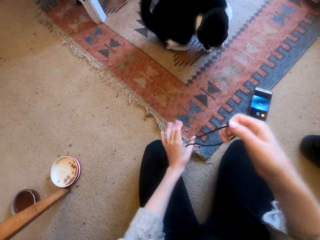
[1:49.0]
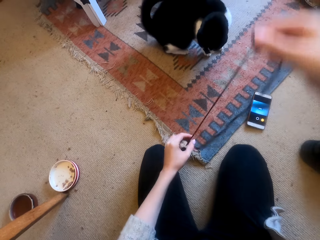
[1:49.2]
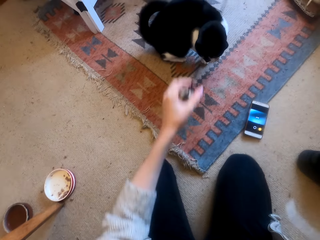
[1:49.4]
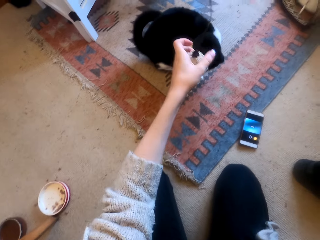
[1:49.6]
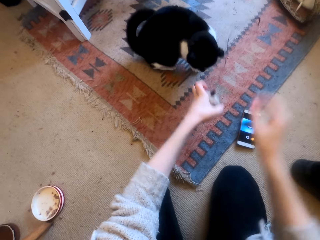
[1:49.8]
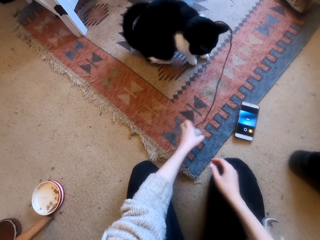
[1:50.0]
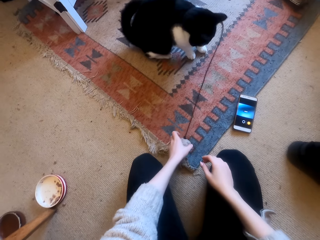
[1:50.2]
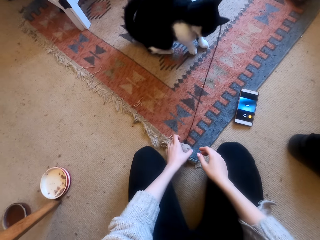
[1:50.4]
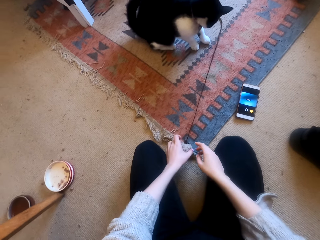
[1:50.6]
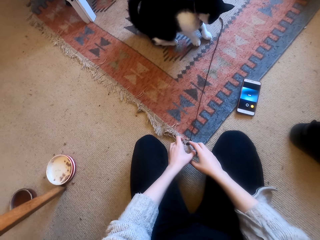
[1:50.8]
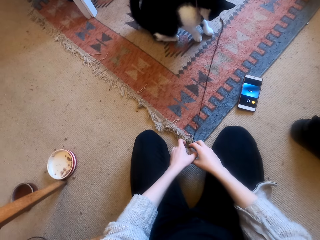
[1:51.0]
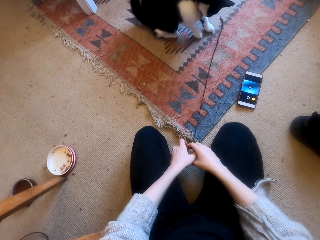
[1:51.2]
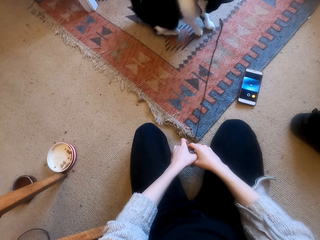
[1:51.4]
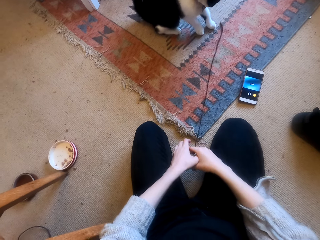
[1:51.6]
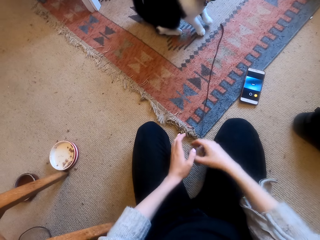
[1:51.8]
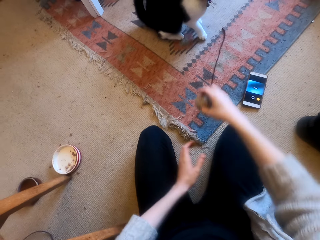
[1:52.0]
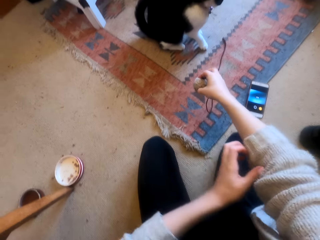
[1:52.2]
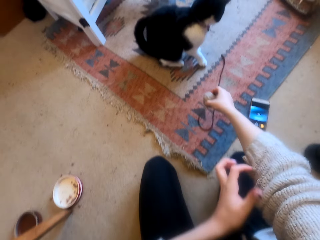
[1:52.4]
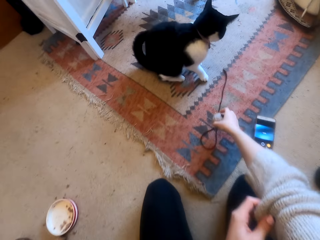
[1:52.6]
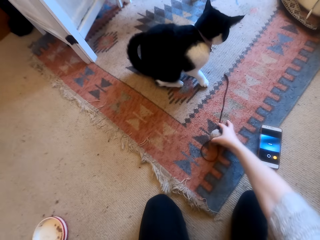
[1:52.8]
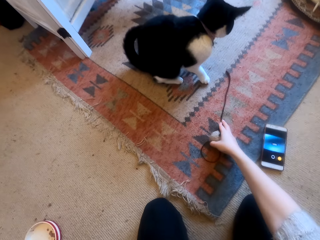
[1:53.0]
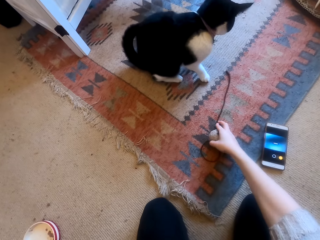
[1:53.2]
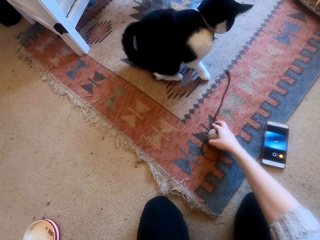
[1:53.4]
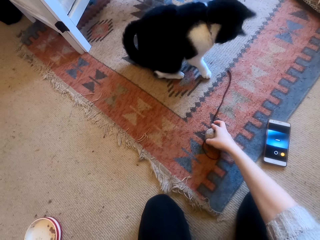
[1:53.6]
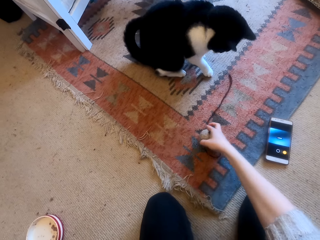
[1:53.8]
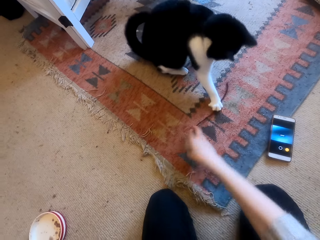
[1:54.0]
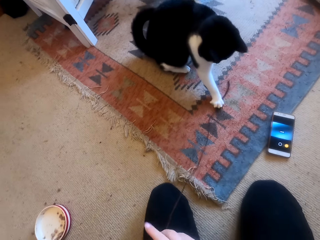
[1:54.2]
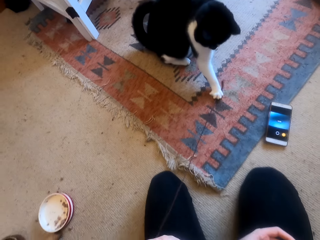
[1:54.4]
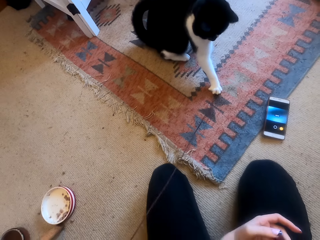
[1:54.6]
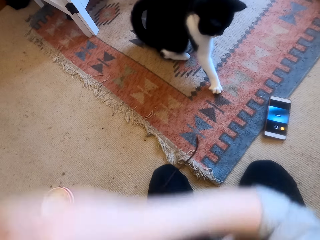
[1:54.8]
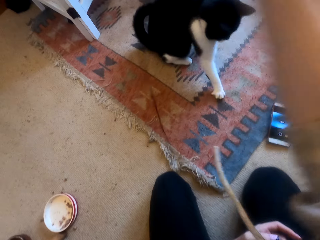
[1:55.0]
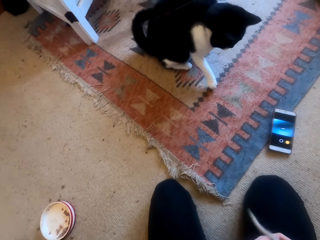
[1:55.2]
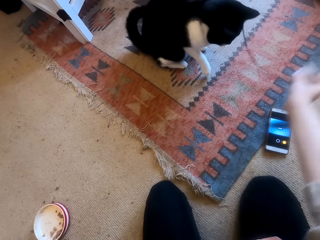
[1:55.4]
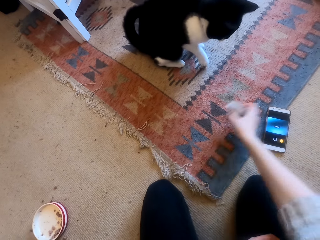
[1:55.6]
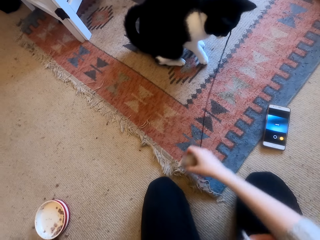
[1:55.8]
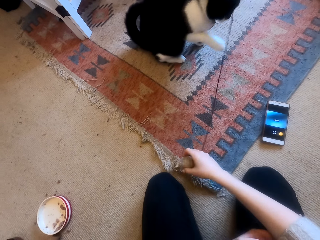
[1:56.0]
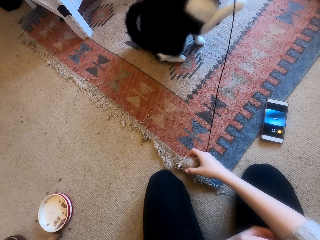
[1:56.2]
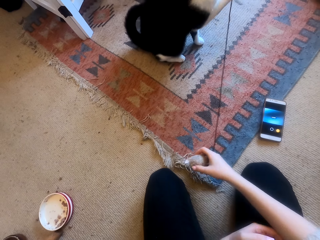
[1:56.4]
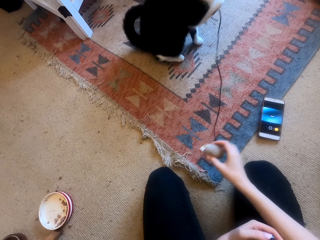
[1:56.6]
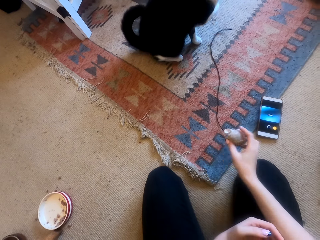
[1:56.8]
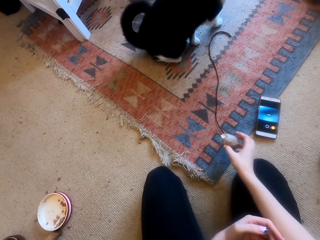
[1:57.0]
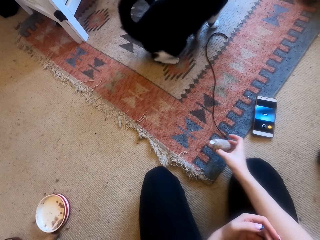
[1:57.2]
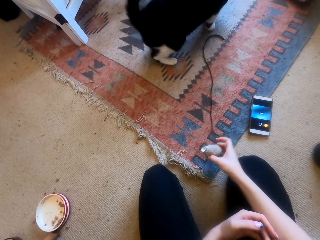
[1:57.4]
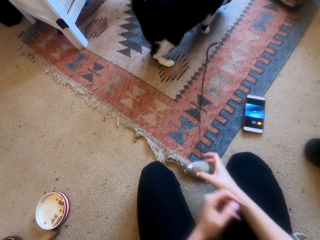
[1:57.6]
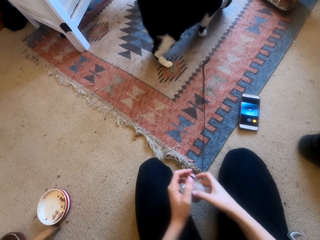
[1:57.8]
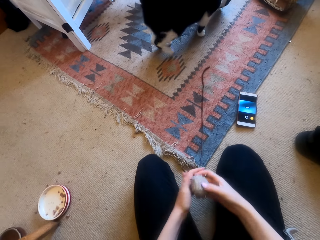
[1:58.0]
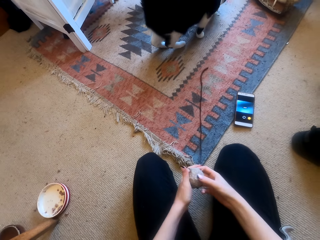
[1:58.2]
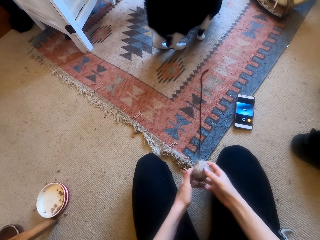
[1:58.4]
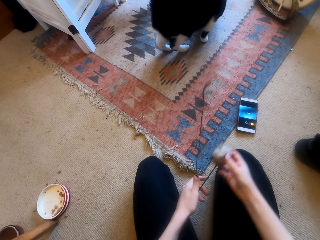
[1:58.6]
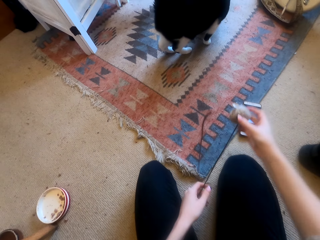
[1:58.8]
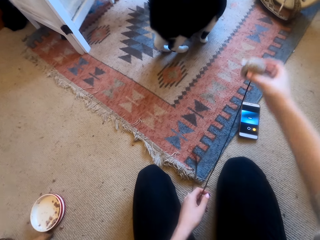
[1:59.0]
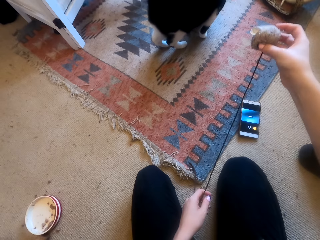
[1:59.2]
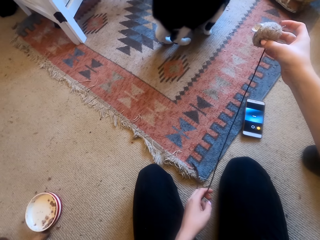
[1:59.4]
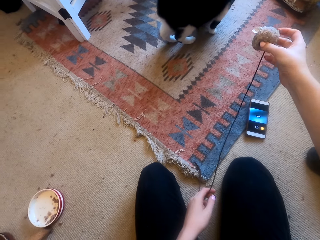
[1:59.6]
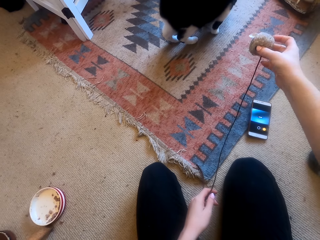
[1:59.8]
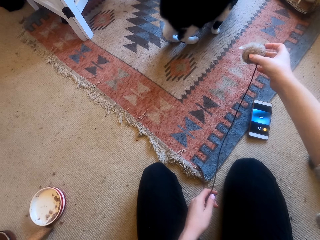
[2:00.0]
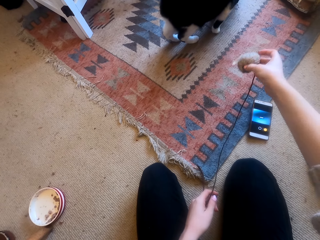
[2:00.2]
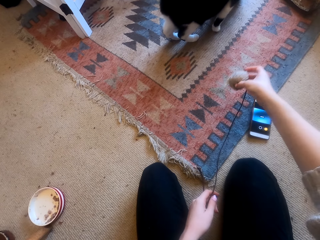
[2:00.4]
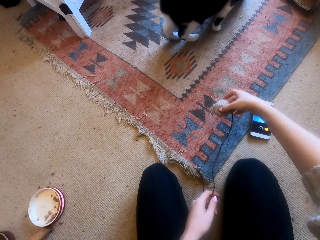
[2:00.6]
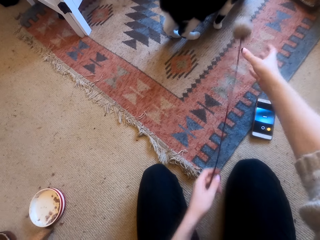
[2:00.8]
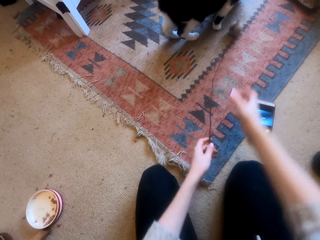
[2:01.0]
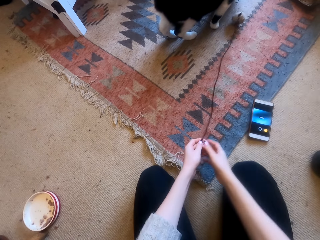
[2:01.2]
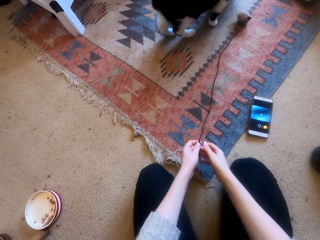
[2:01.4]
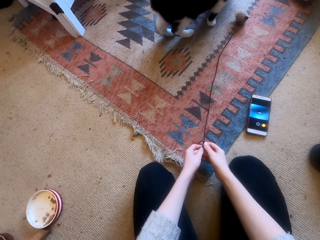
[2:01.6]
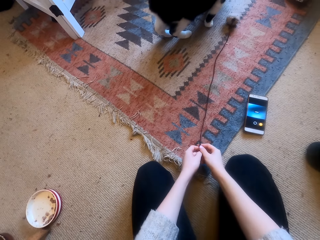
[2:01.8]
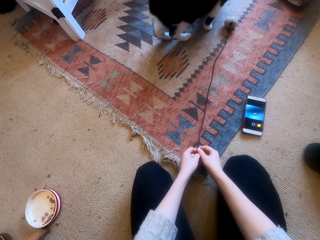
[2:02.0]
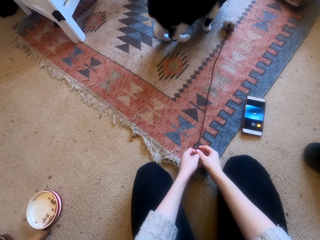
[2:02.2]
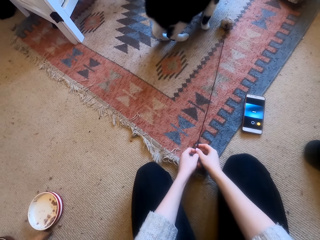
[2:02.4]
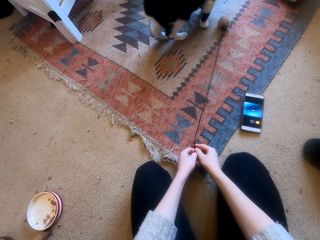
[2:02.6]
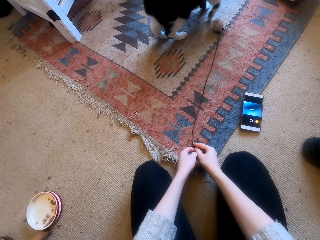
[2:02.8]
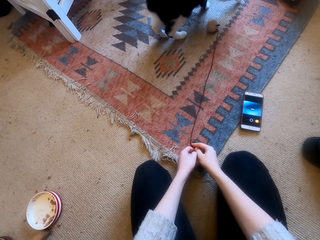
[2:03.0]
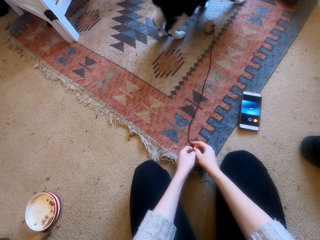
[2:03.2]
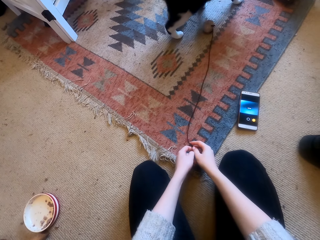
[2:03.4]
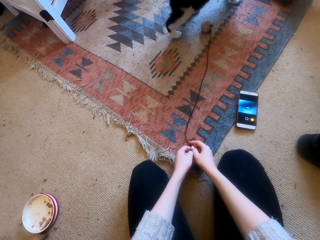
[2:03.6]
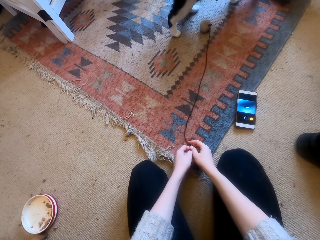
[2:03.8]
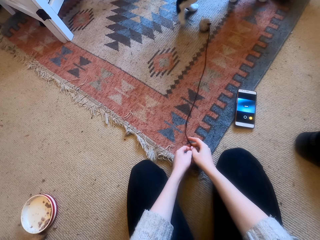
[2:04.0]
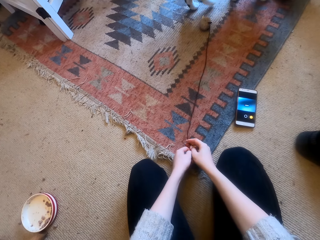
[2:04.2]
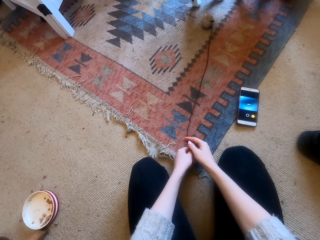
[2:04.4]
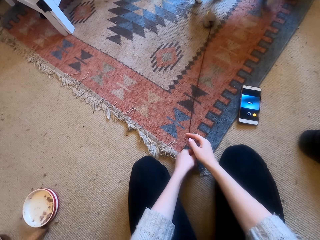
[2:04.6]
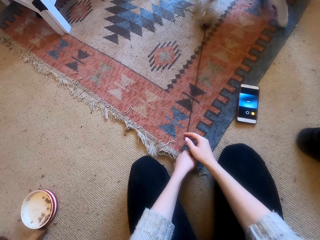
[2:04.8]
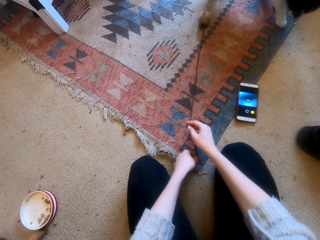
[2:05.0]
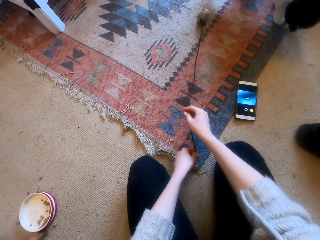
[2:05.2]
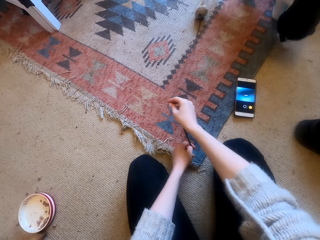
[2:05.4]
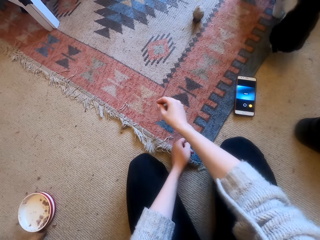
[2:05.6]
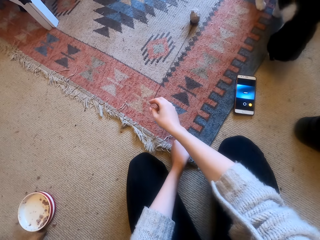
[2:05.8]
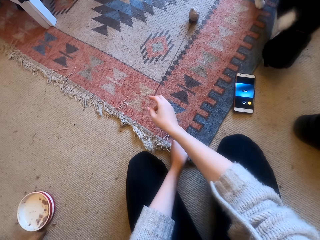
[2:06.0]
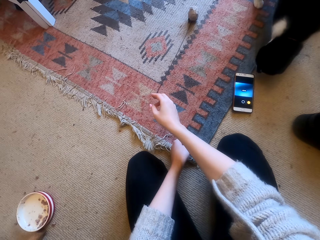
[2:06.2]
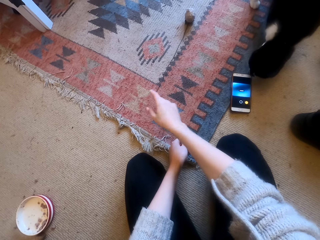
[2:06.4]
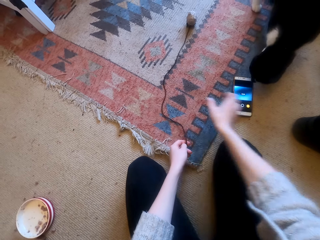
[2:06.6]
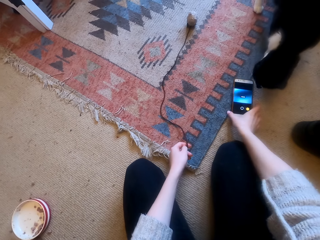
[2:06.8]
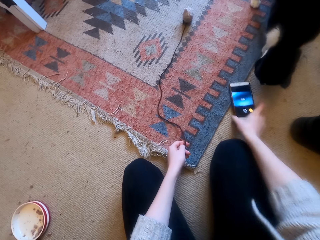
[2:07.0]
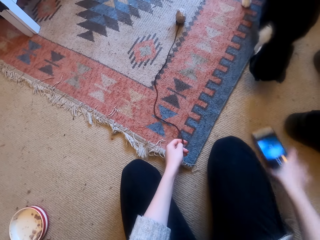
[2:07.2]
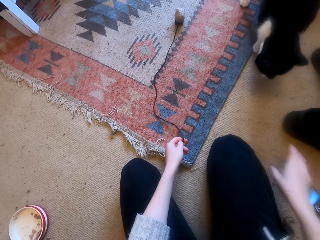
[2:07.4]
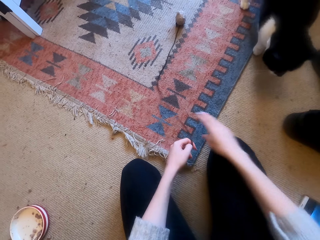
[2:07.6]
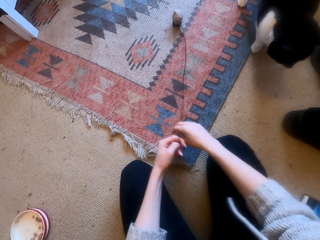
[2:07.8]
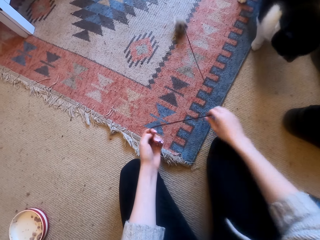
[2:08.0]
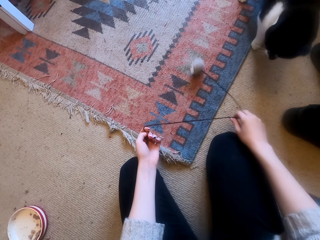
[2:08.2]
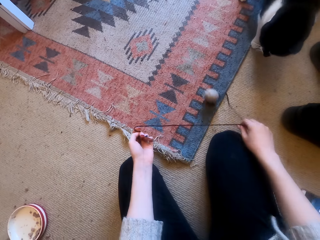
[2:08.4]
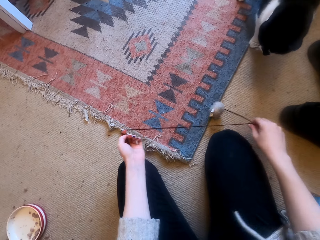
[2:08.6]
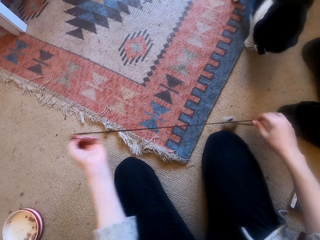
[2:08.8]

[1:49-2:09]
The camera wearer raises the cat toy. She pulls the cat toy on the carpet. She pulls up her right hand sleeve. She plays with the cat. She places the cat toy on the cat. She pulls the cat toy on the carpet. She drops the cat toy on the carpet. She moves the phone on the floor.

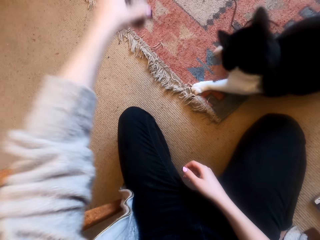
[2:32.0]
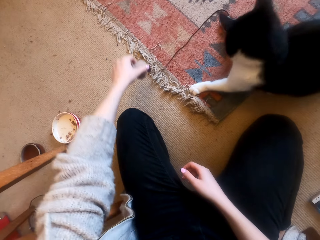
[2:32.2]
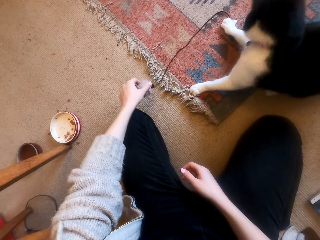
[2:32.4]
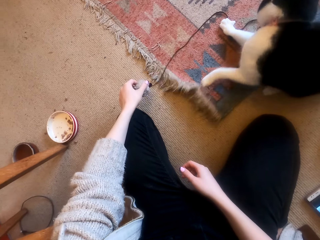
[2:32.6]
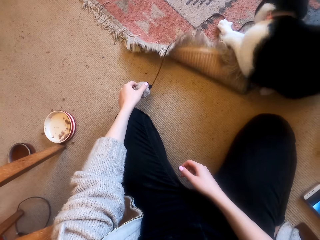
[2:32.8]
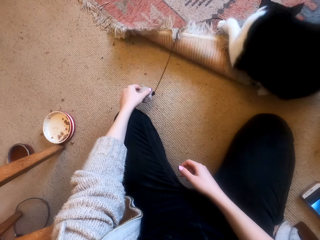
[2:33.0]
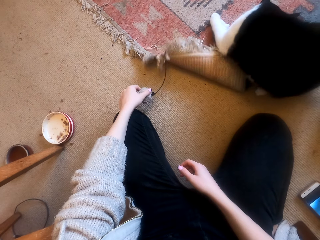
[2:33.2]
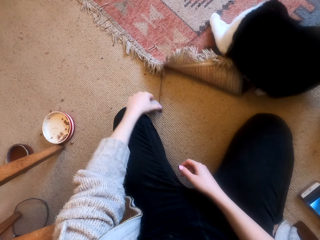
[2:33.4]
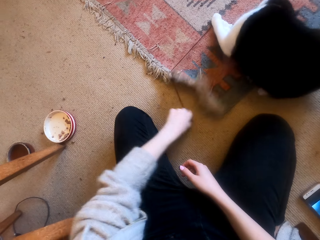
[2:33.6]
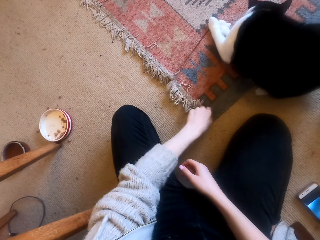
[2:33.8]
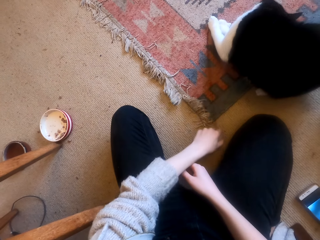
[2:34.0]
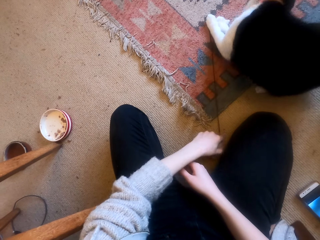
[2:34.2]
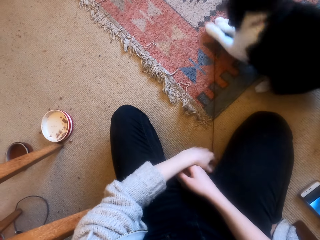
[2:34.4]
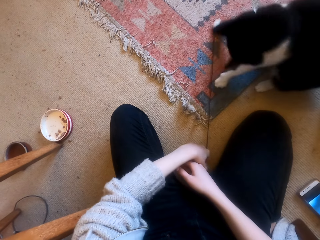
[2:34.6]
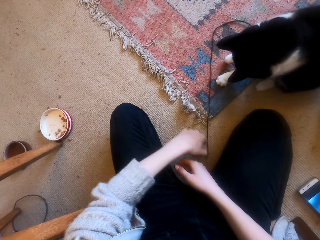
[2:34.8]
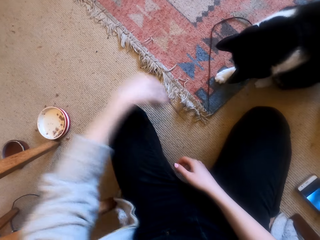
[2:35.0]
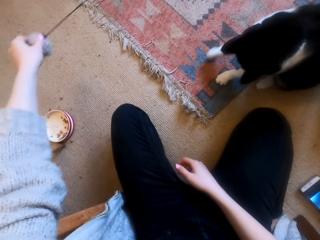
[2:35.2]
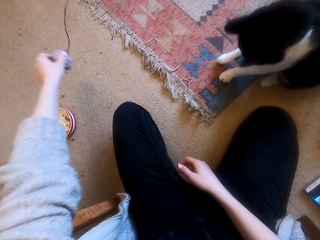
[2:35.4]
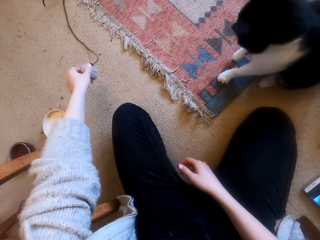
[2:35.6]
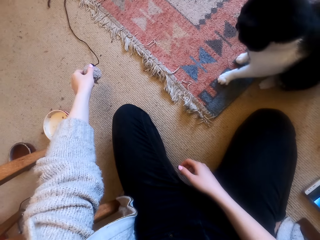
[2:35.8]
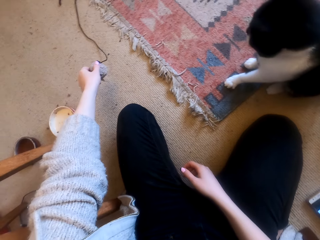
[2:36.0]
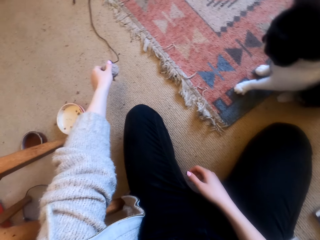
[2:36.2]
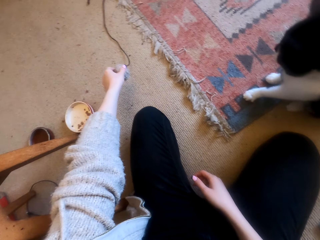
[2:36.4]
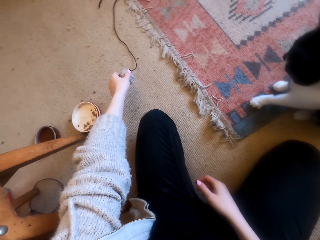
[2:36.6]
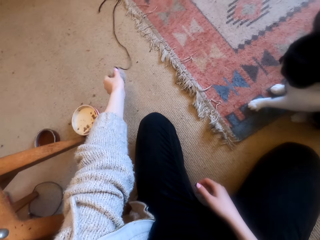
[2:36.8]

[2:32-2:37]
The camera wearer drops the cat toy on the carpet.
